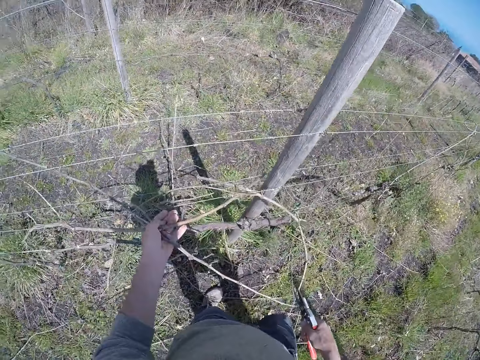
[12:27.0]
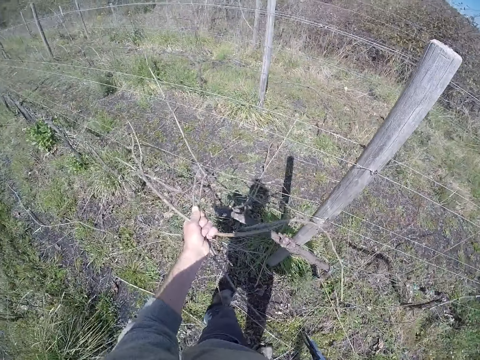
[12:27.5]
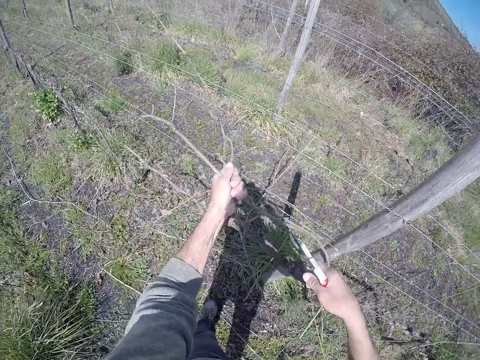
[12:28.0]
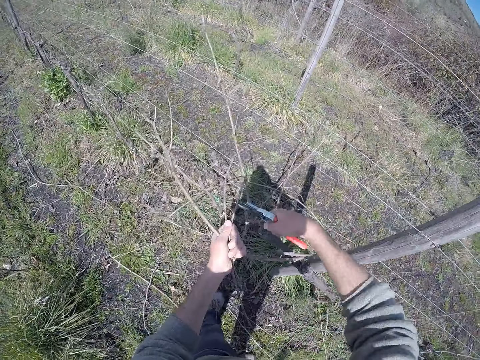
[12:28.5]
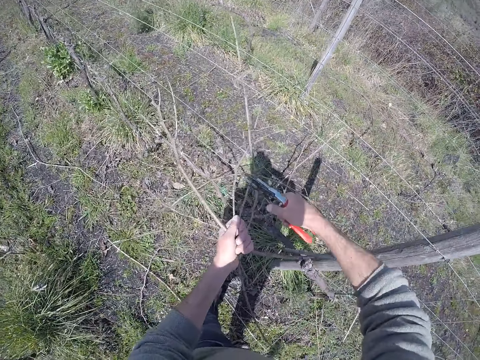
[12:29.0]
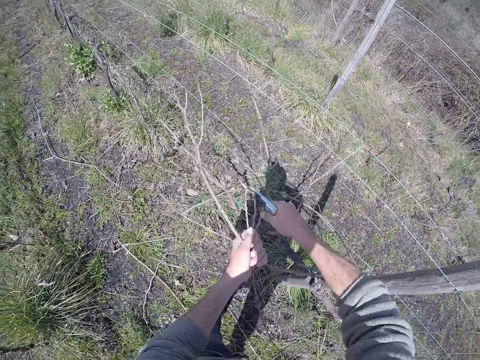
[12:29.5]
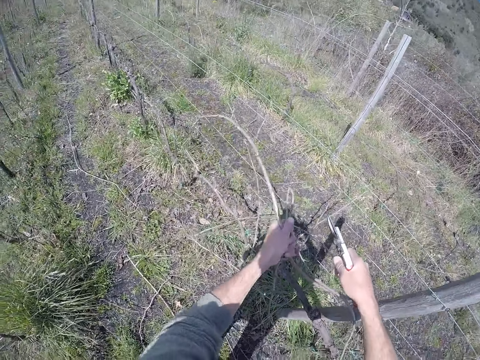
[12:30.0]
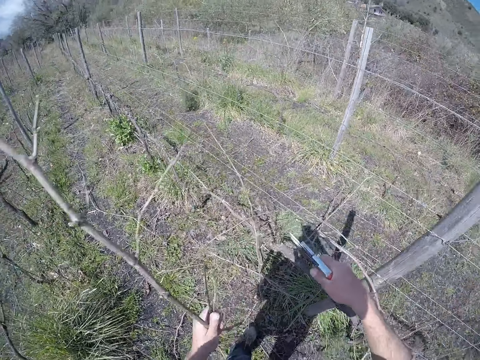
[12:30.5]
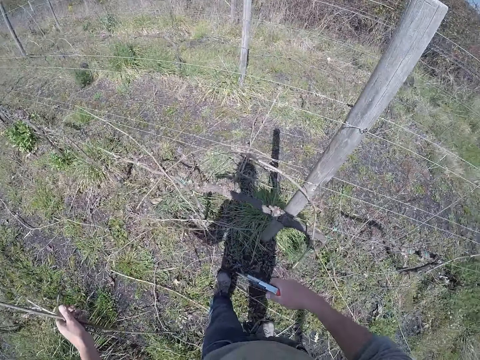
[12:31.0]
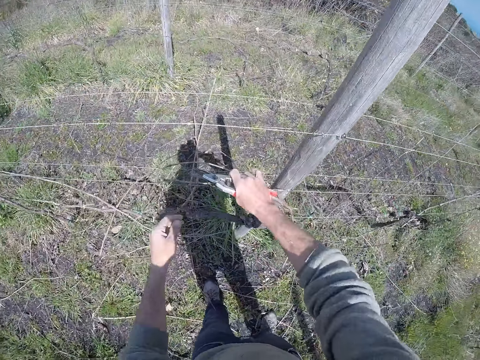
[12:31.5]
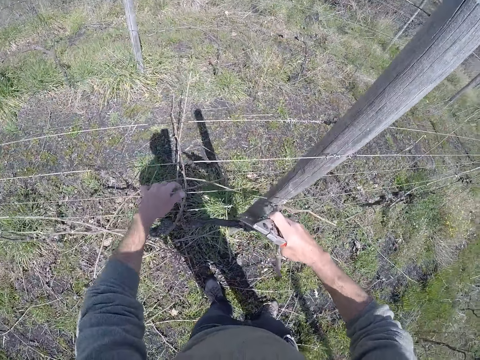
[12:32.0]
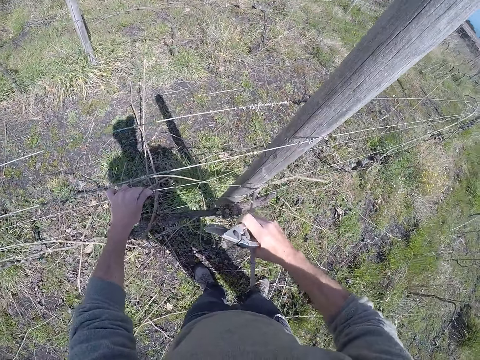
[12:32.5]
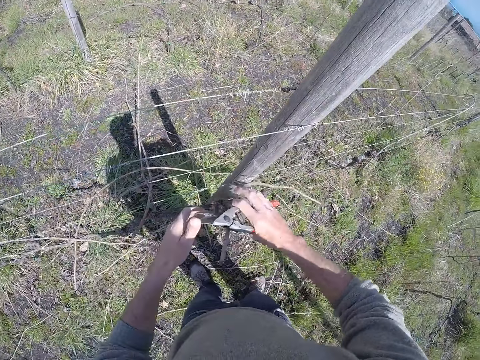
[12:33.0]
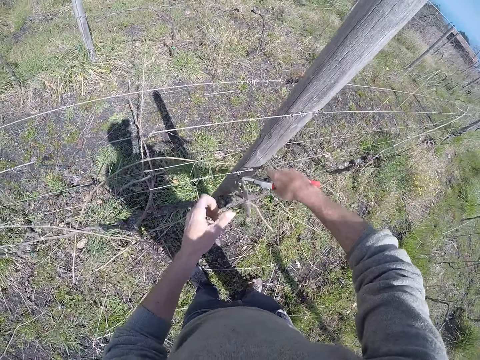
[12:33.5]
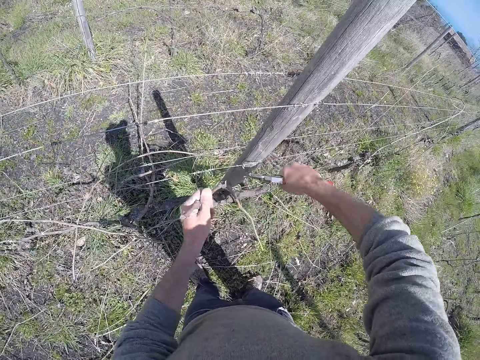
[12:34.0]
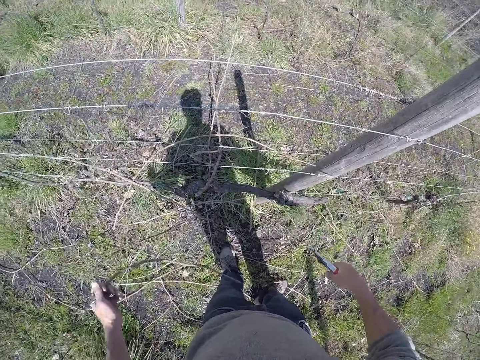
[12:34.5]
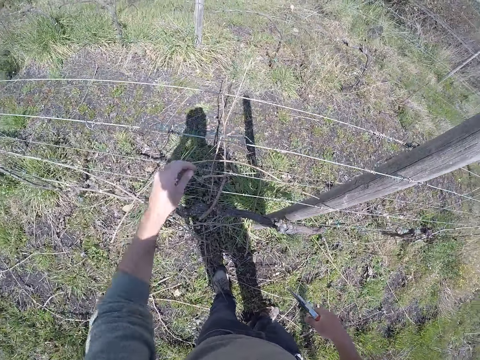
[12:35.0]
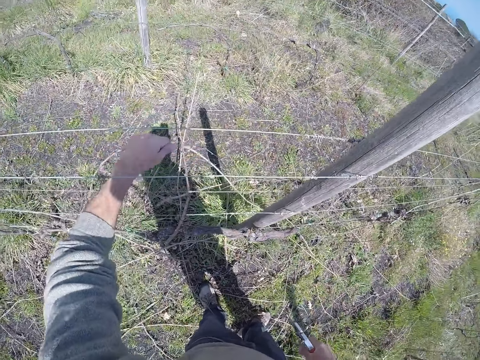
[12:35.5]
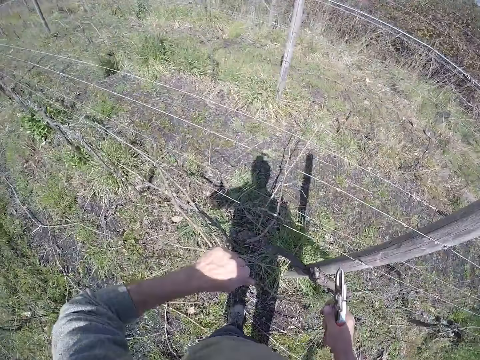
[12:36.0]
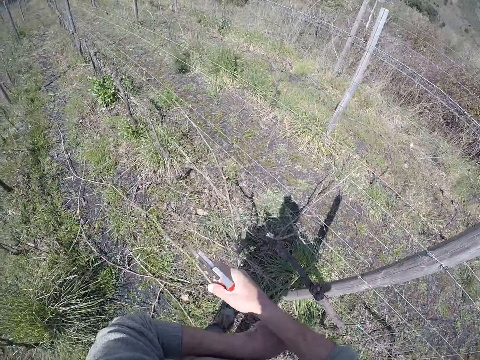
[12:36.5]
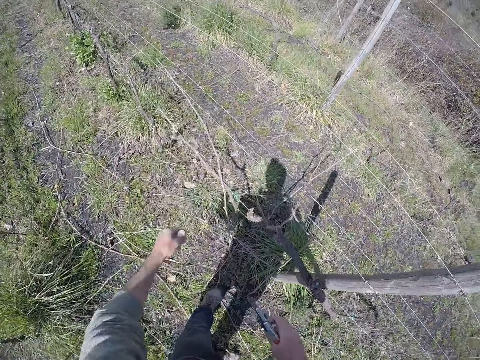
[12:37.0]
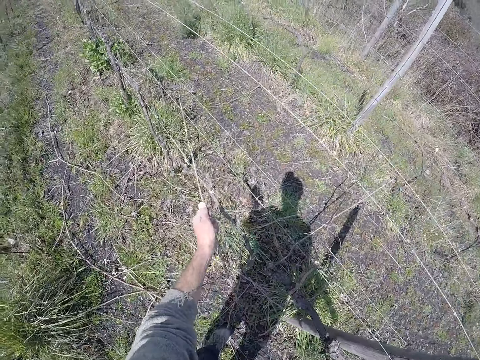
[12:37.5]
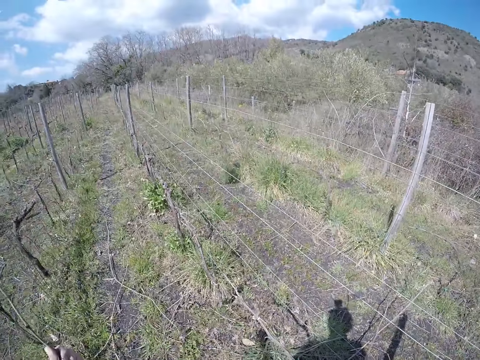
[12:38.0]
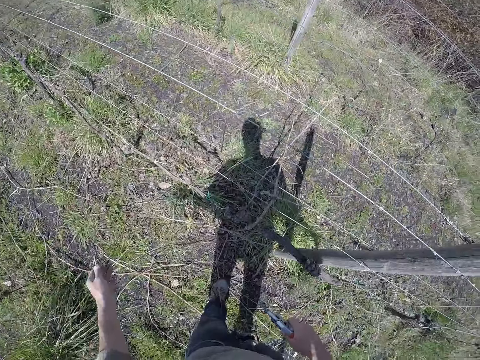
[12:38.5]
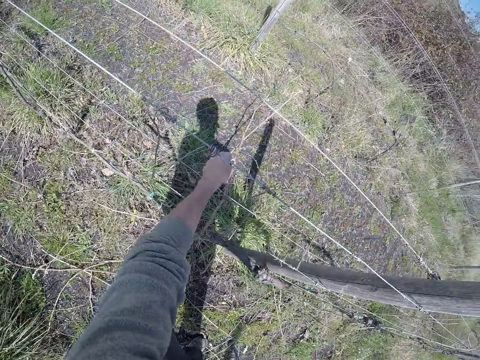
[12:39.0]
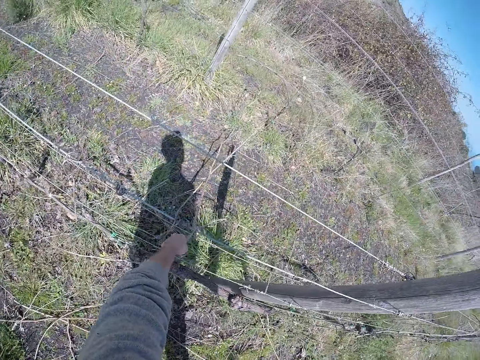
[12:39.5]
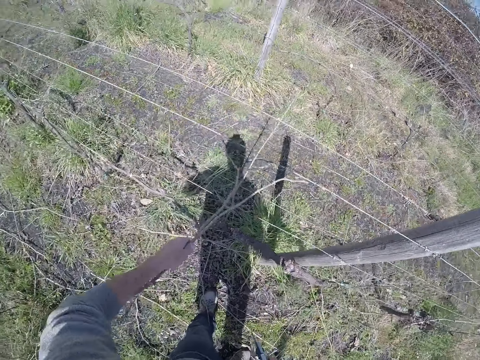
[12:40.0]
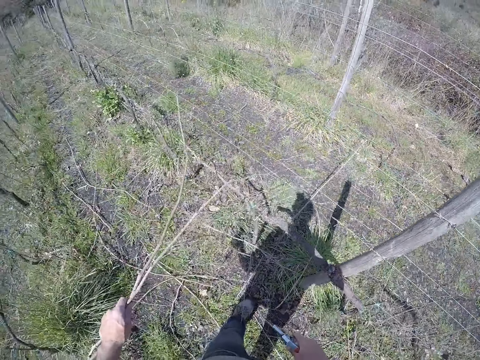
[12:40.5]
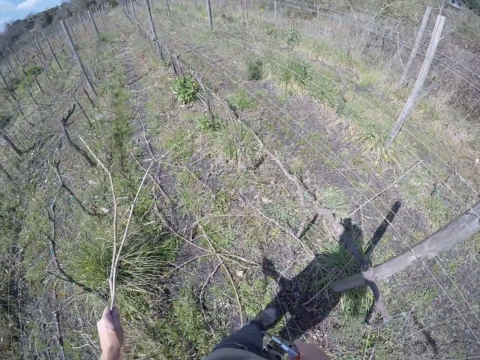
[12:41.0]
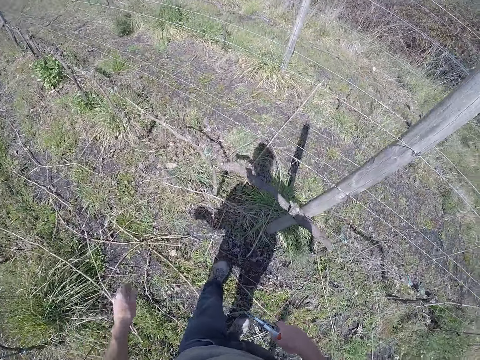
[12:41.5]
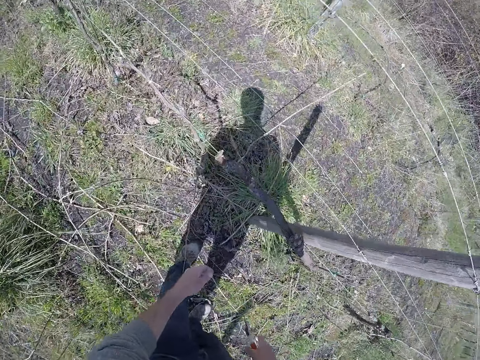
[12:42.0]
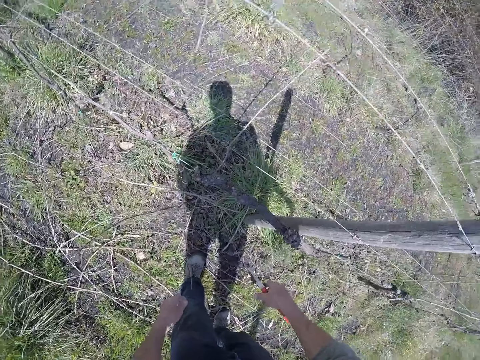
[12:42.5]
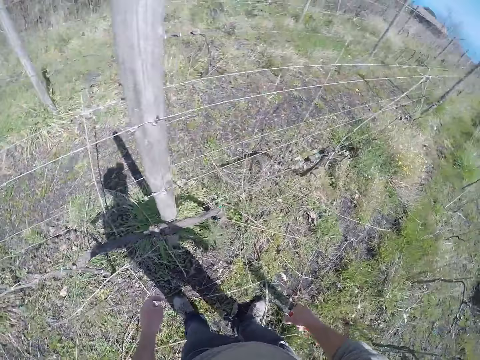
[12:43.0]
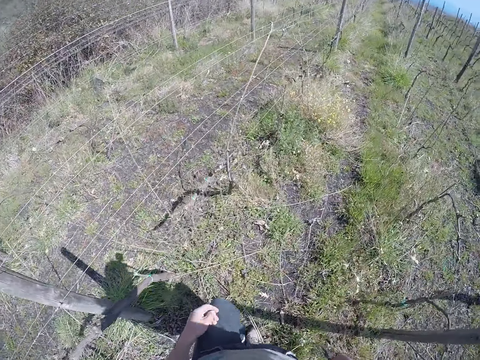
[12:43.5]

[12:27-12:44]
The camera wearer pulls some branches from the wire with his left hand. He places the wire cutter in his right hand on the branches. He cuts the branches with the wire cutter in his right hand. He drops the branches on the ground with his left hand. He pulls a branch from the wire with his right hand. He places his left hand on the wire. He places the wire cutter in his right hand on the branch. He cuts the branch with the wire cutter in his right hand. He pulls the branch from the wire with his left hand. He drops the branch on the ground with his left hand. He pulls a branch from the wire with his left hand. He places his right hand on the branch in his left hand. He drops the branch on the ground with his right hand. He pulls a branch from the wire with his left hand. He drops the branch on the ground with his left hand. He pulls some branches from the wire with his left hand. He drops the branches on the ground with his left hand.

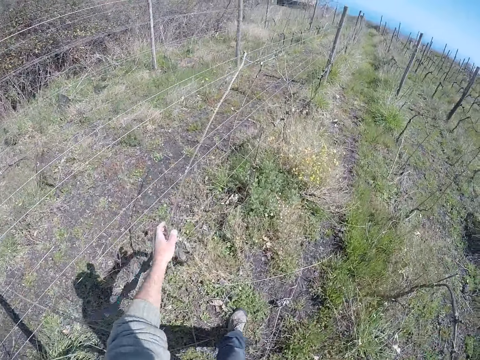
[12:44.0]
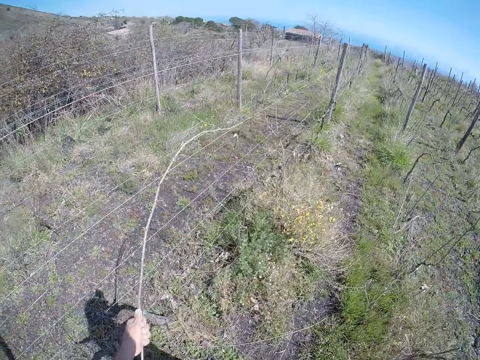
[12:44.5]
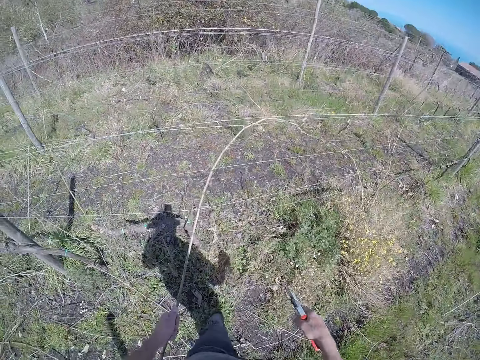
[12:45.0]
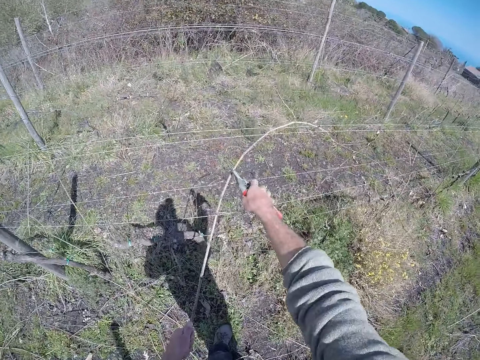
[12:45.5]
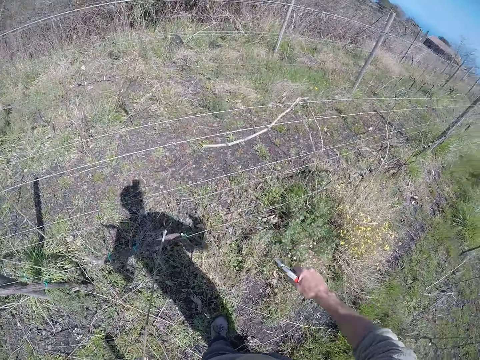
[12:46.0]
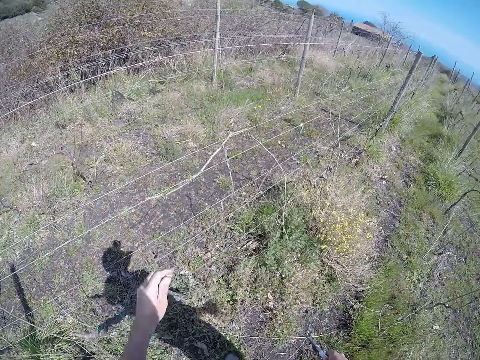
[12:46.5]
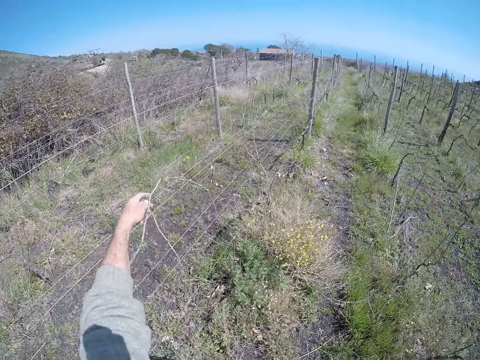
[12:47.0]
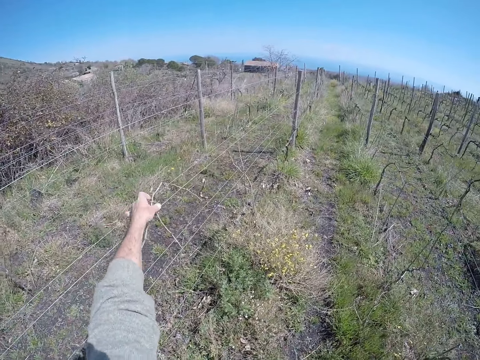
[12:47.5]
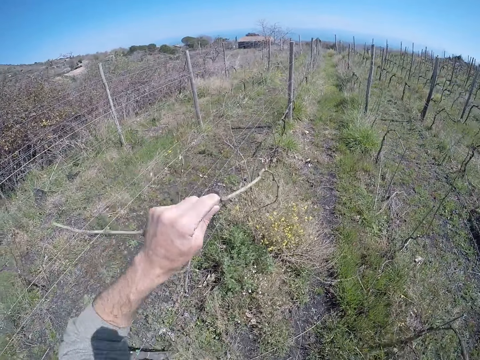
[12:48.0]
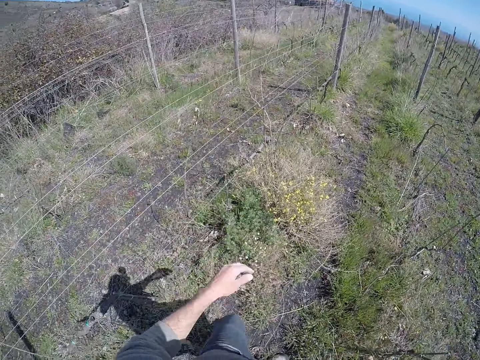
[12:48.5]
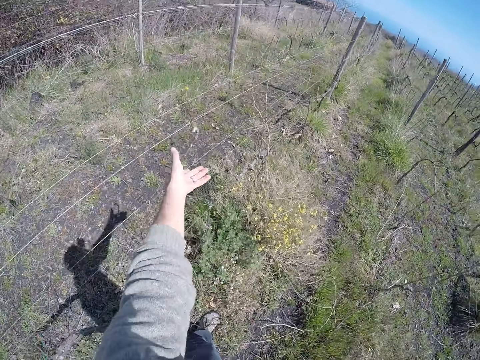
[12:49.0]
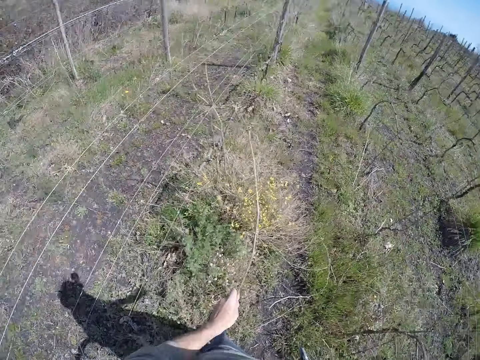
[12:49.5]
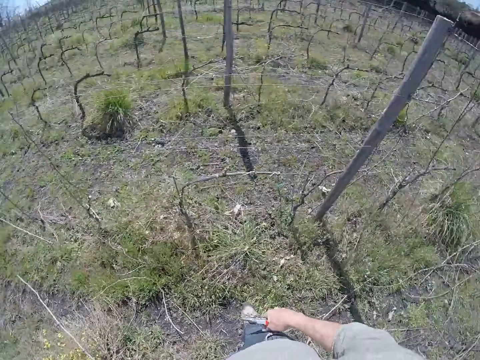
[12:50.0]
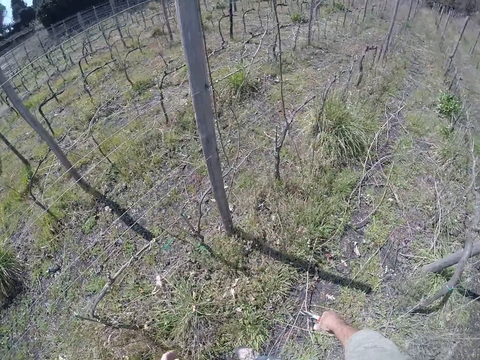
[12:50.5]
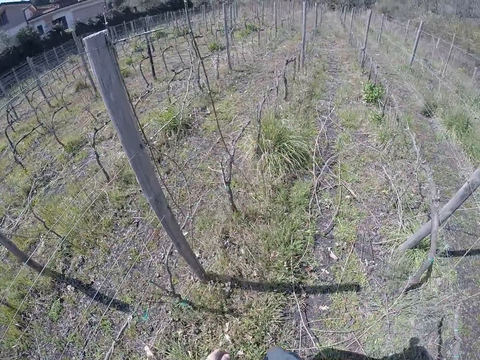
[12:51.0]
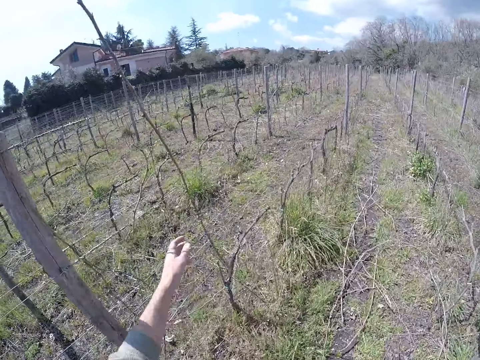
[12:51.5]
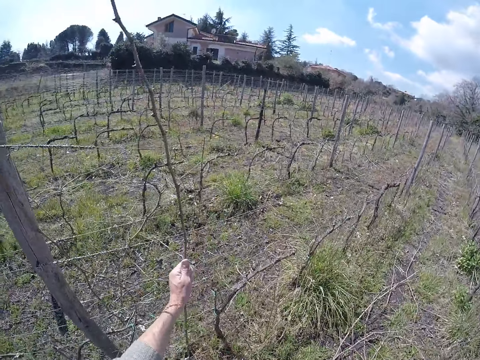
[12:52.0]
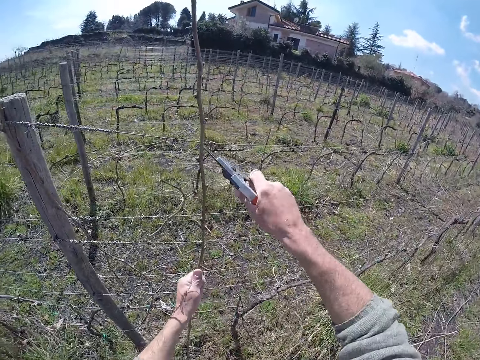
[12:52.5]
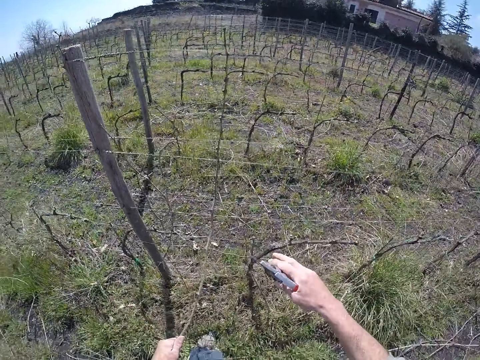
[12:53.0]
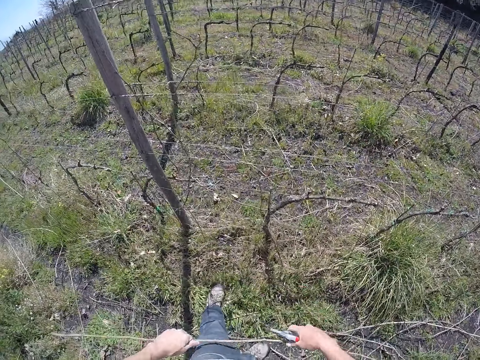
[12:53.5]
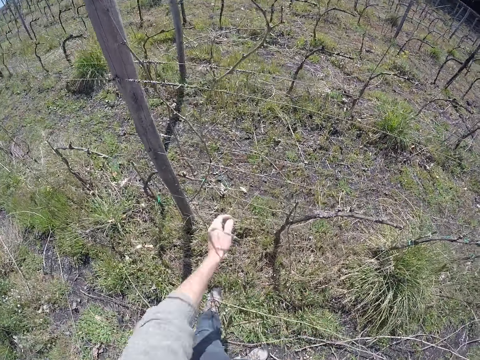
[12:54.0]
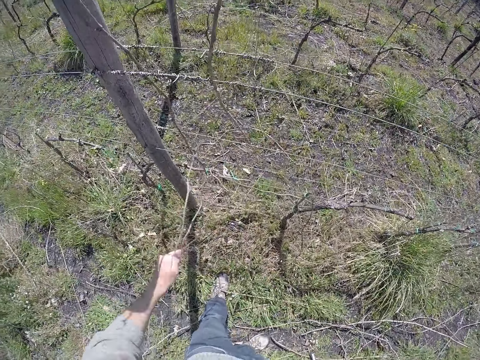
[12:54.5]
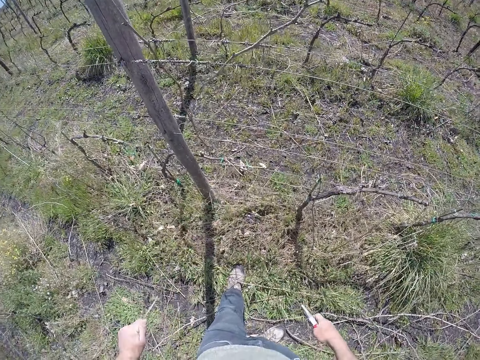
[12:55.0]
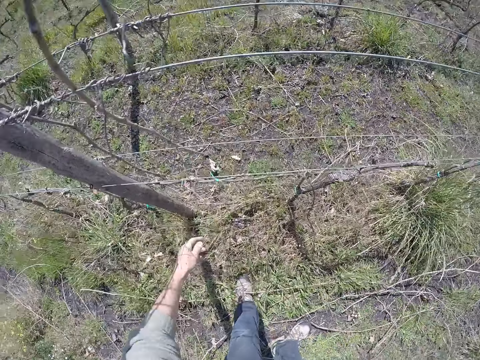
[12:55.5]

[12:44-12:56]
The camera wearer pulls a branch from the wire with his left hand. He cuts the branch on the wire with the wire cutter in his right hand. He drops the branch on the ground with his left hand. He pulls a branch from the wire with his left hand. He drops the branch on the ground with his left hand. He pulls a branch from the wire with his left hand. He drops the branch on the ground with his left hand. He pulls a branch from the wire with his left hand. He cuts a branch from the wire with the wire cutter in his right hand. He places his right hand on the branch in his left hand. He drops the branch on the ground with his left hand. He pulls a branch from the wire with his left hand. He drops the branch on the ground with his left hand.
